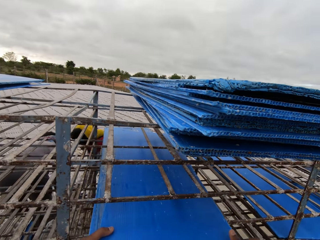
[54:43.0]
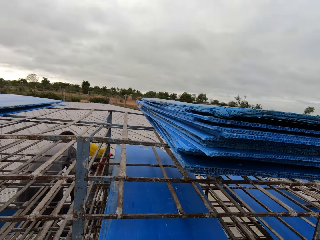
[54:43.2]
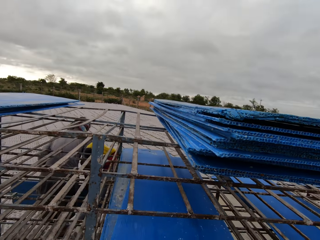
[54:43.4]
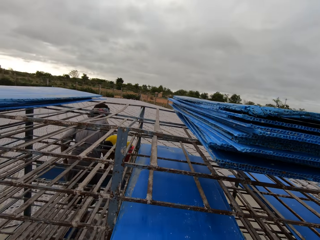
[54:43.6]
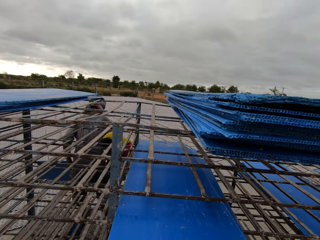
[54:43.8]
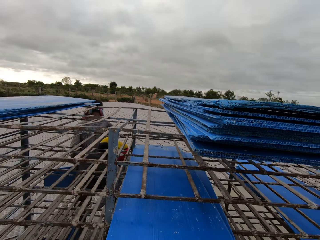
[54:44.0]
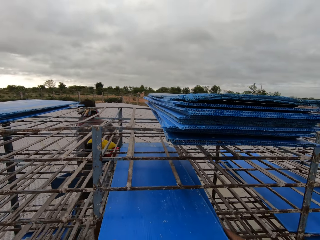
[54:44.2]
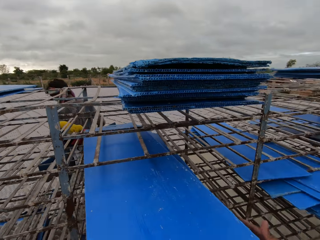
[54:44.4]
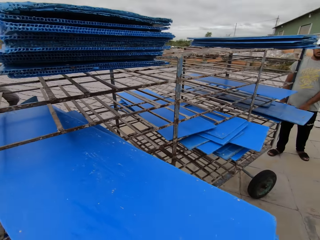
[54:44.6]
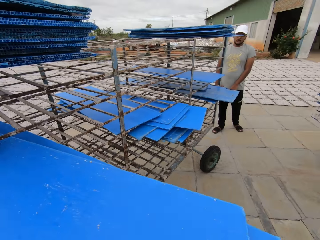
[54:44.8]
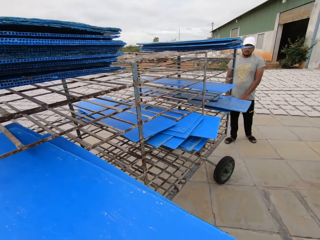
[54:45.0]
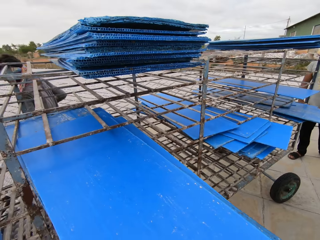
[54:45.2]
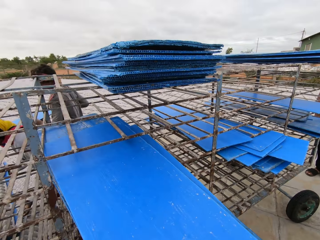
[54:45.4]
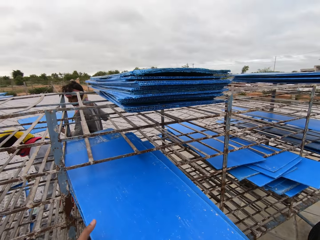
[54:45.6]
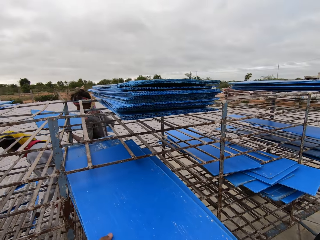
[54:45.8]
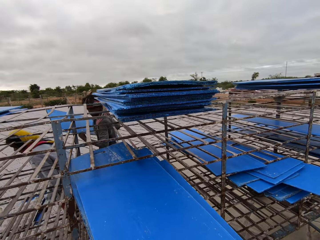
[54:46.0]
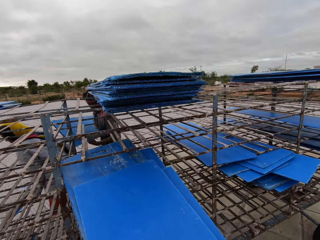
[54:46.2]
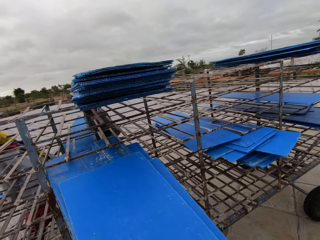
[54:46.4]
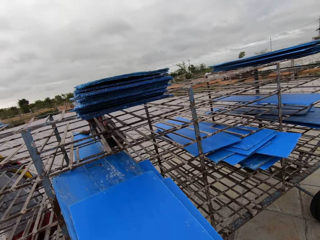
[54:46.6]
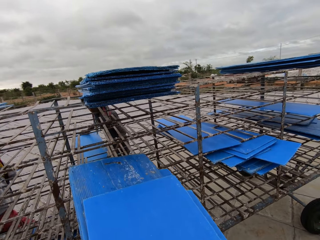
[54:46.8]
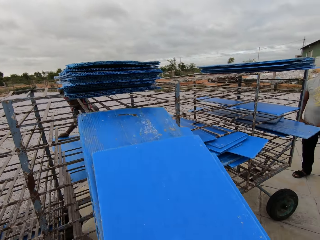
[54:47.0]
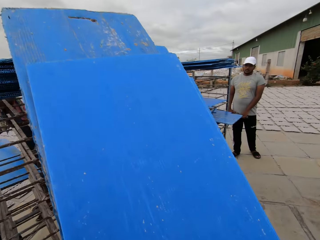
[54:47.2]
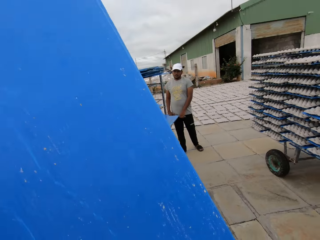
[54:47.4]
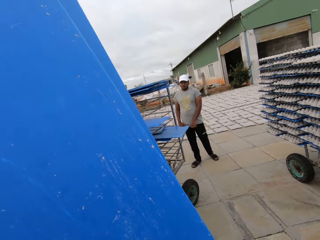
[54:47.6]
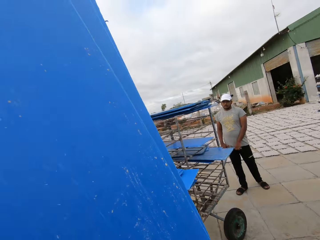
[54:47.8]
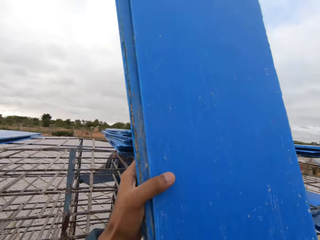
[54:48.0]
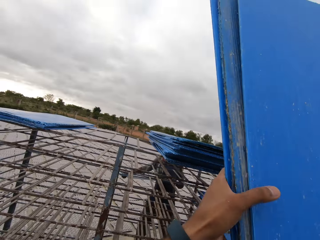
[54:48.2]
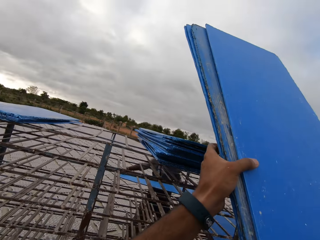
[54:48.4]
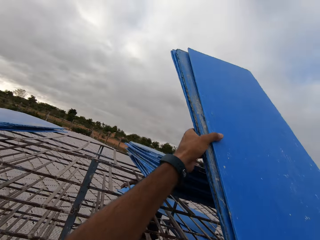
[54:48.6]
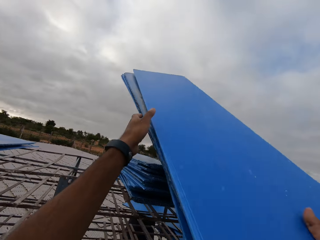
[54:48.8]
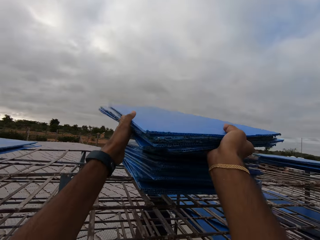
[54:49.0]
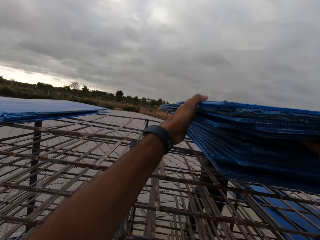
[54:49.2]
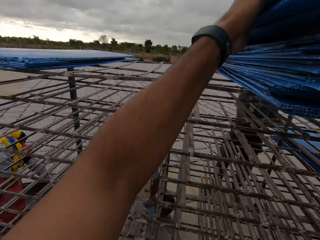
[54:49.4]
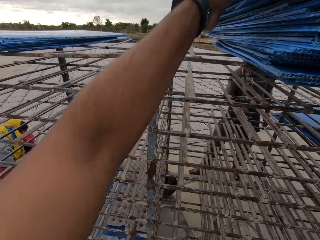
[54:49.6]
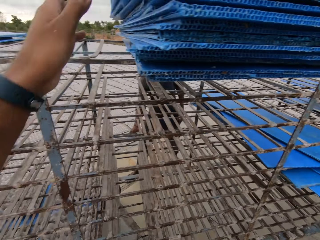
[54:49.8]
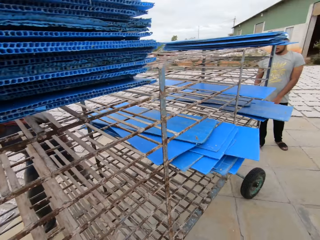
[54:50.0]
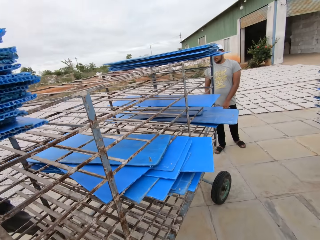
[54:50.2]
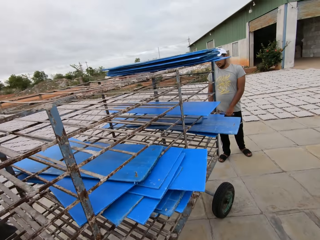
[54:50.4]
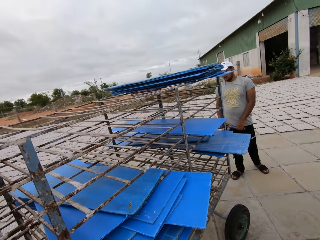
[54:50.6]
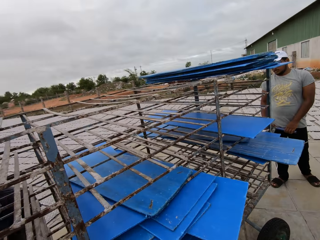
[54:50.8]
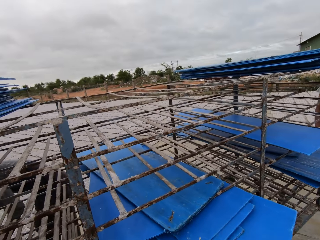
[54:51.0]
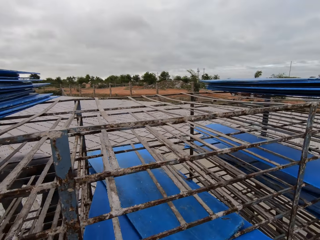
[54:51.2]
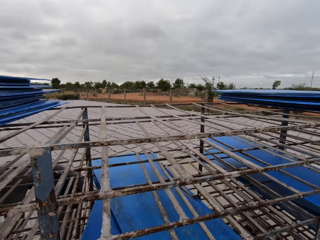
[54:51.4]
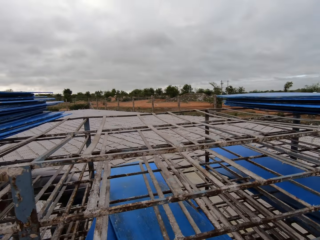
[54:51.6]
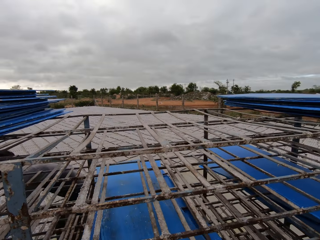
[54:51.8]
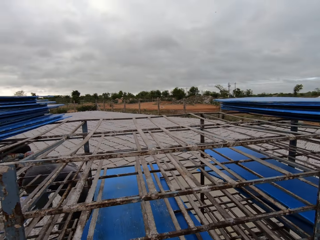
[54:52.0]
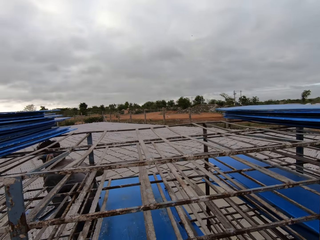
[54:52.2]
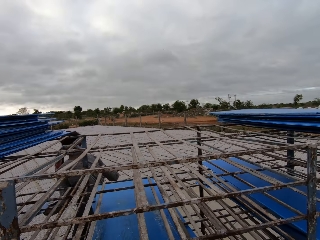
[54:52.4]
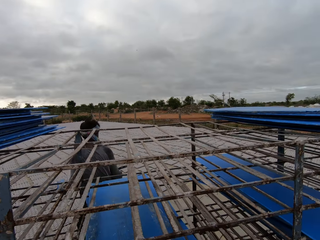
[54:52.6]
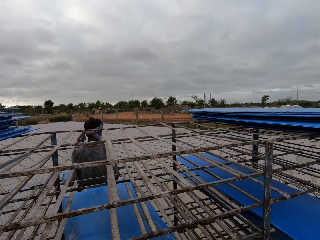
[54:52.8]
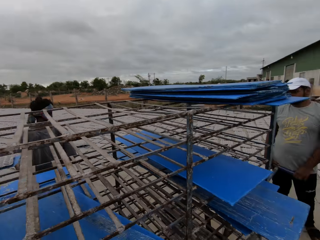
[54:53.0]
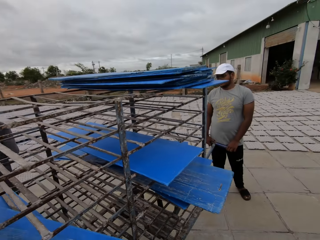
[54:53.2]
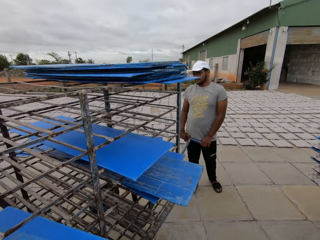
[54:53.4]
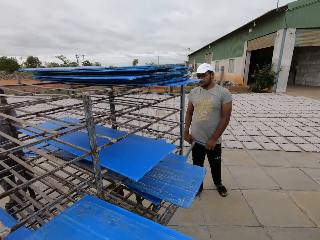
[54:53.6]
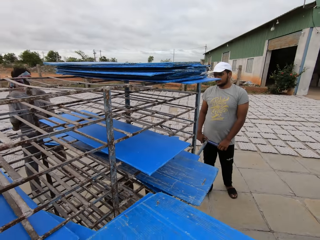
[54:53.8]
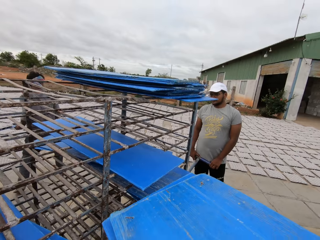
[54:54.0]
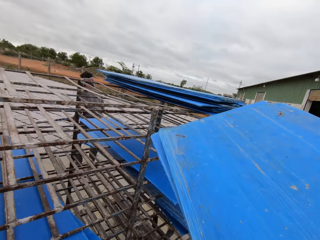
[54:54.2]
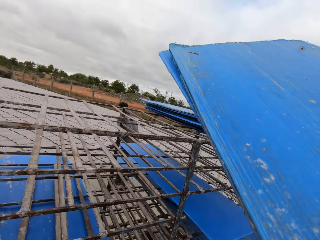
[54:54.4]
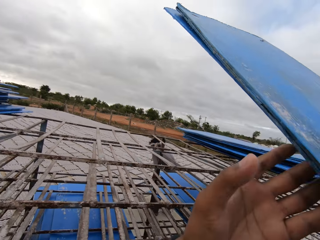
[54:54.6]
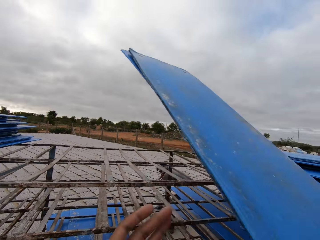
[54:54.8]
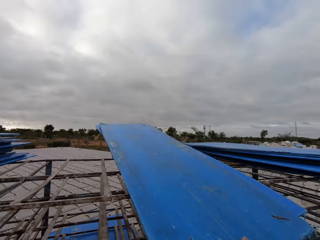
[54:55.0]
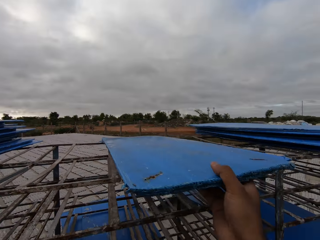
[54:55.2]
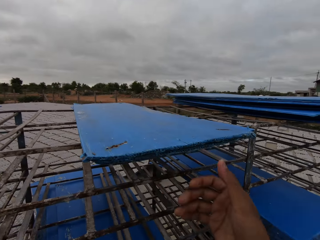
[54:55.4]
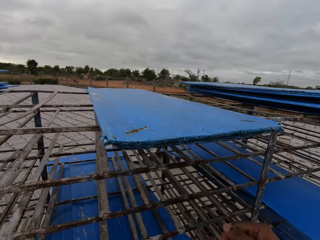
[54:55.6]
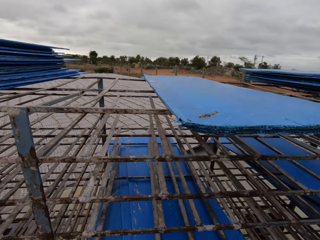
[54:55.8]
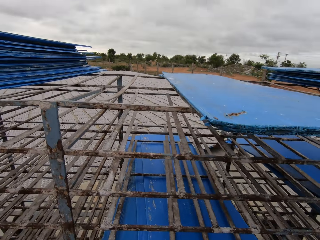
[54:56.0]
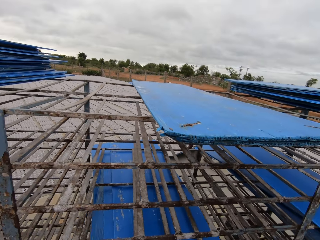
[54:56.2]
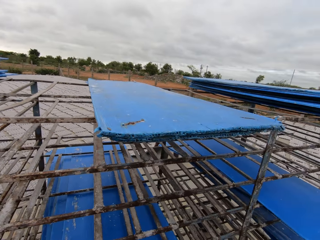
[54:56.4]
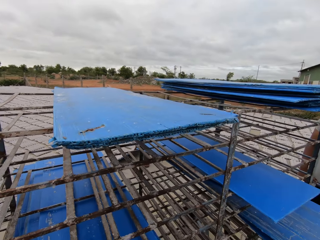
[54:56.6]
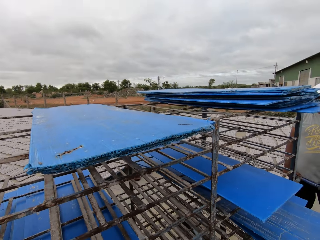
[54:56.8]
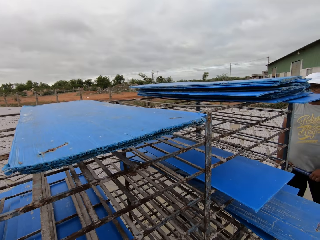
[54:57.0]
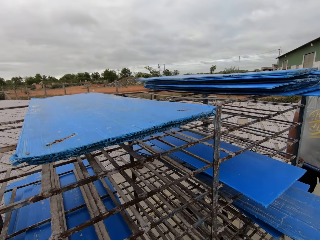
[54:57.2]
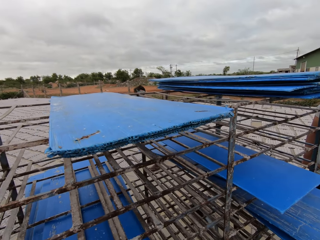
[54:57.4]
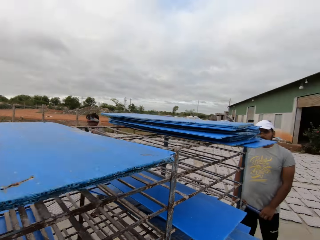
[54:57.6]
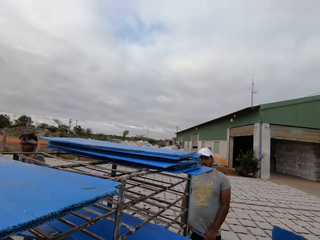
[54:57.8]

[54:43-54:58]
The camera wearer takes plastic iron sheets or polypropylene plastic from the trolley or crate rack. A man drops an egg crate with a polypropylene plastic in the crate rack with both hands. The camera wearer drops the polypropylene plastic on the crate rack with both hands. They carry a polypropylene plastic from the crate rack with both hands, drop the polypropylene plastic on the crate rack with both hands, and interact with another man.

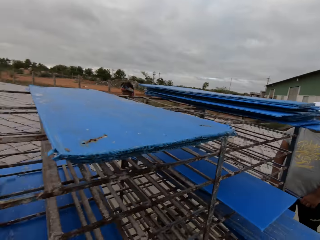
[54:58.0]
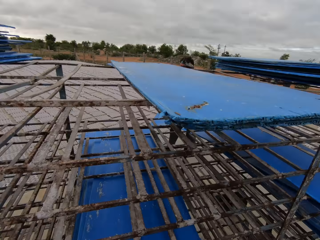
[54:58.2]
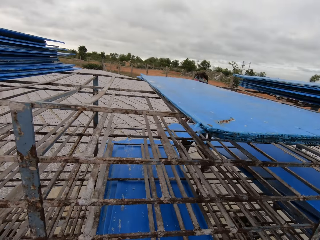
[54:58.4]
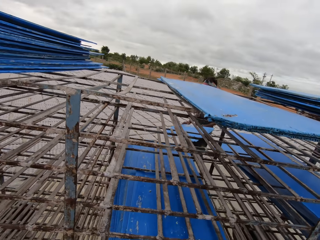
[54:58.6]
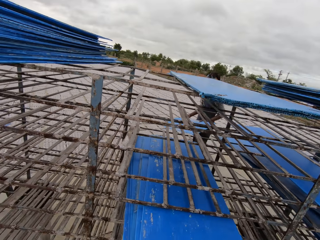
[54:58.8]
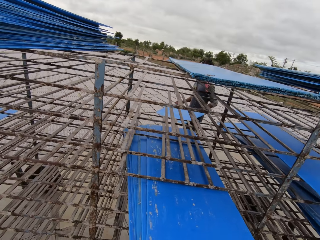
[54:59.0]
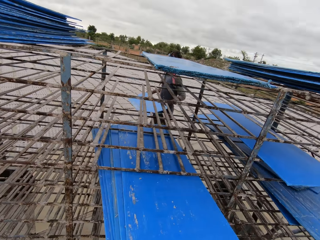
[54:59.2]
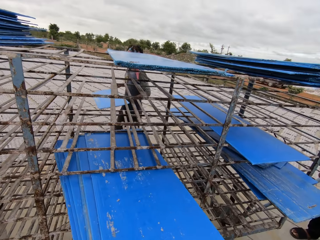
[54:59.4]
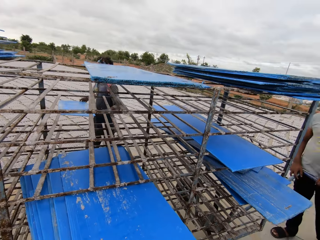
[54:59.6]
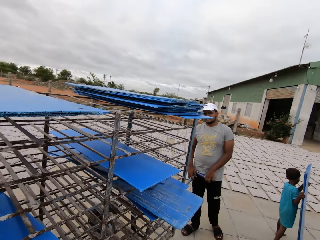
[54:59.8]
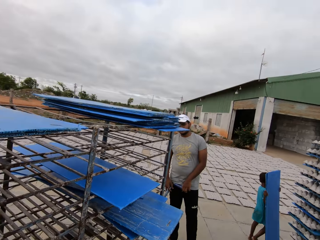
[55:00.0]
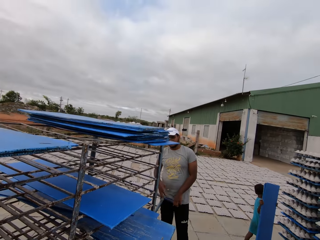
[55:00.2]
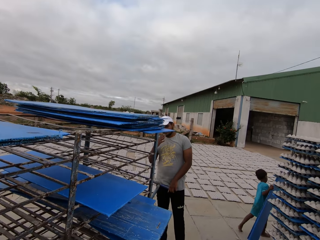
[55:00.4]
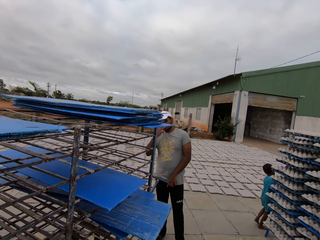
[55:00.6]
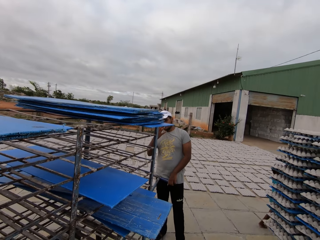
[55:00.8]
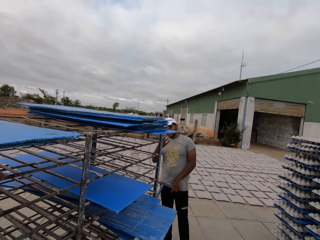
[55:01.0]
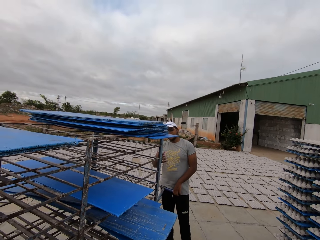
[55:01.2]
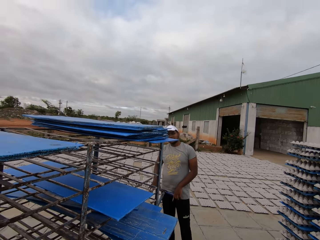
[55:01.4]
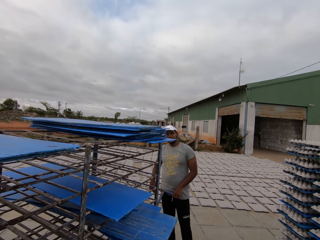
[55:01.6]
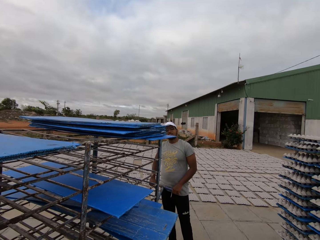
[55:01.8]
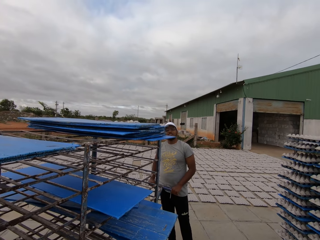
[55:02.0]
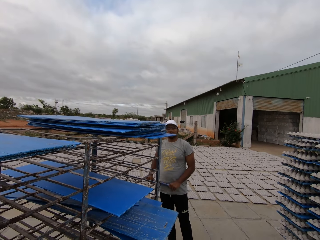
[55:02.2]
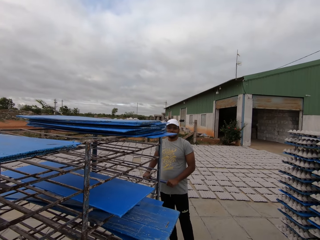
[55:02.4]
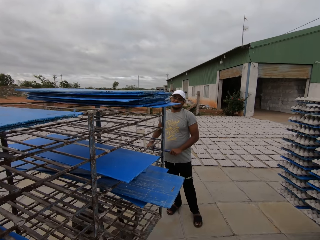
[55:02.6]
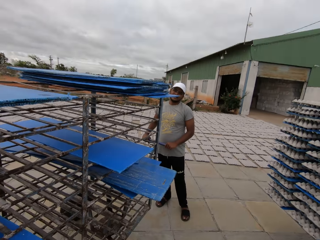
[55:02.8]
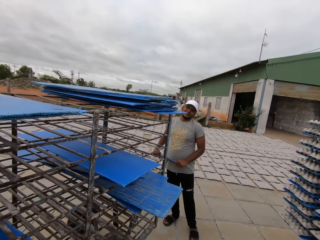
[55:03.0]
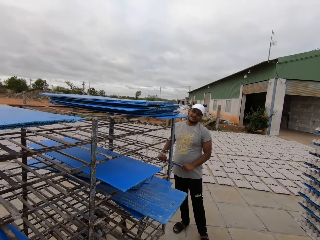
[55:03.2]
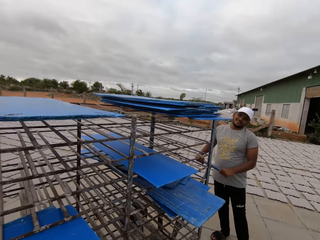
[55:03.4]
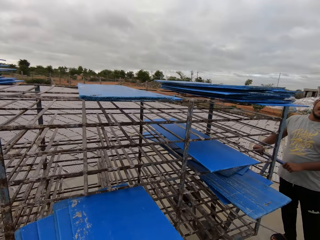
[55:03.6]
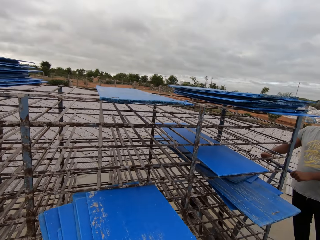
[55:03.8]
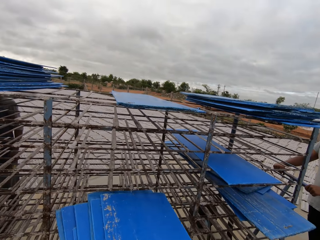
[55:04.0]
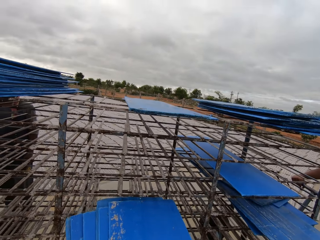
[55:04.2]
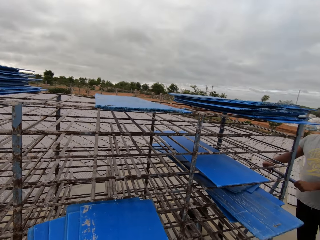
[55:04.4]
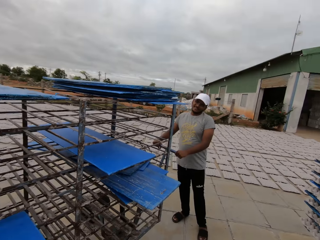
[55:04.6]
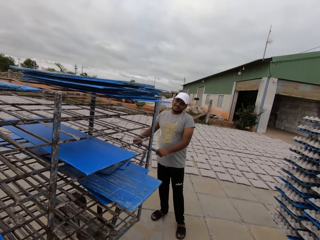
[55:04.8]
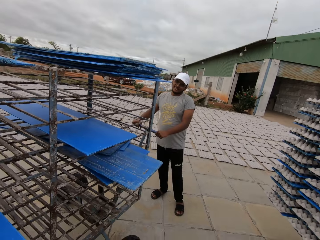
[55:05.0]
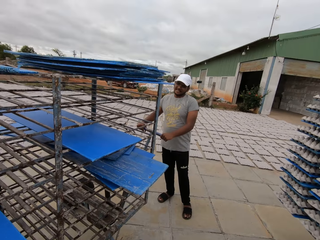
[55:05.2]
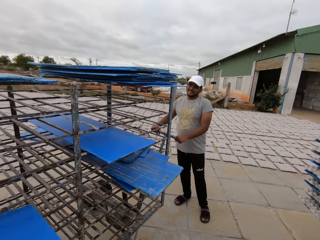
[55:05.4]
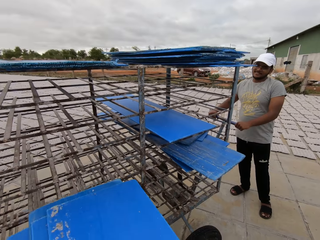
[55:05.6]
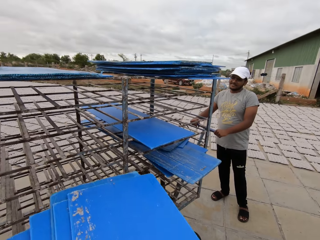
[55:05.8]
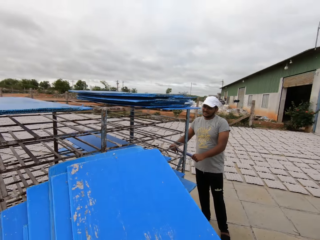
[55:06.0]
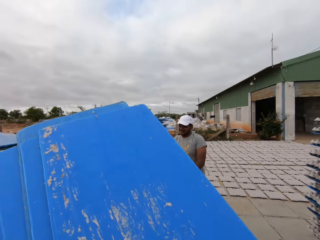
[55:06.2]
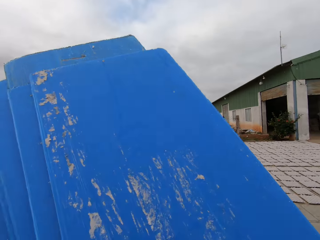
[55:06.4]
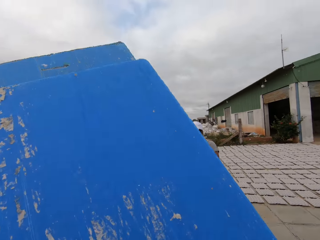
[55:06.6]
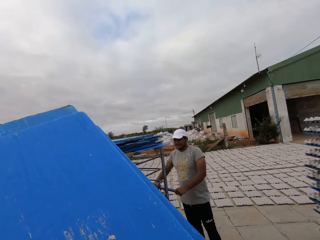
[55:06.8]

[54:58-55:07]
The camera wearer carries a polypropylene plastic from the crate rack with both hands.
